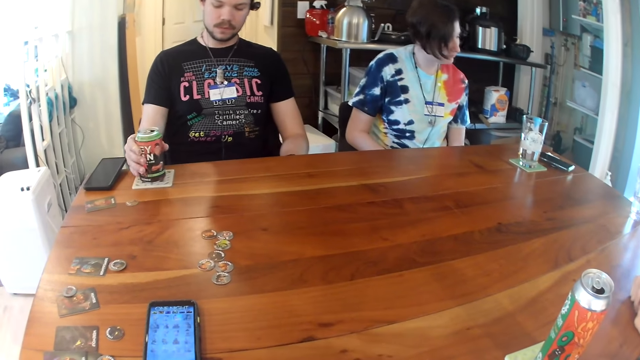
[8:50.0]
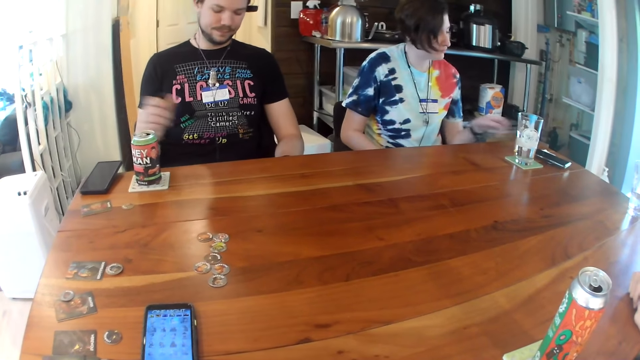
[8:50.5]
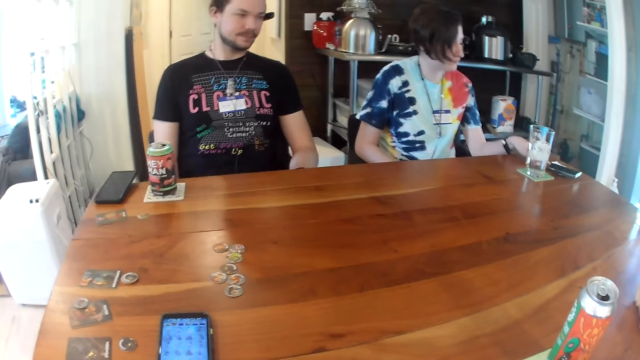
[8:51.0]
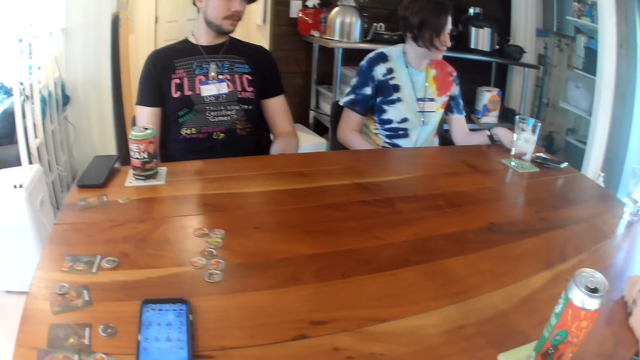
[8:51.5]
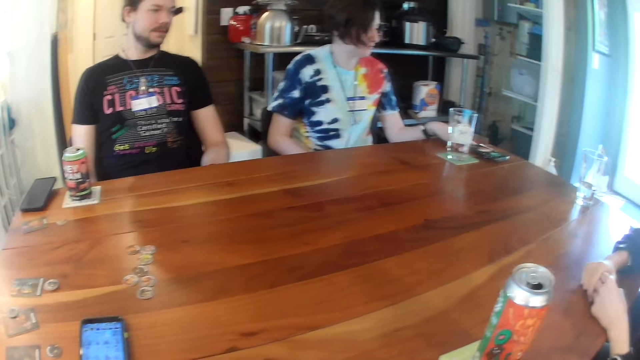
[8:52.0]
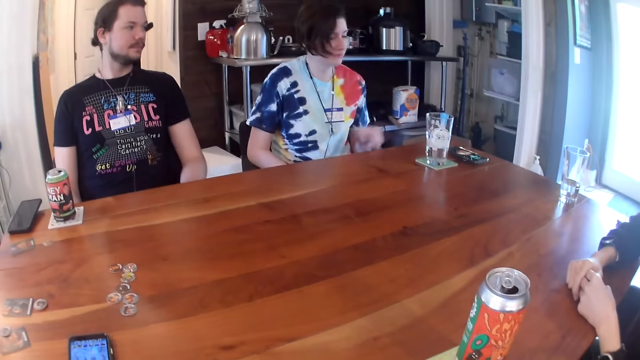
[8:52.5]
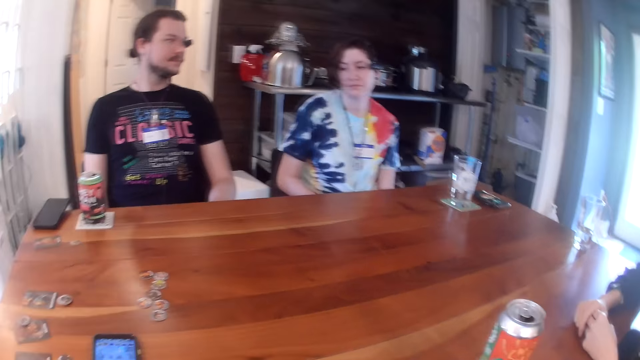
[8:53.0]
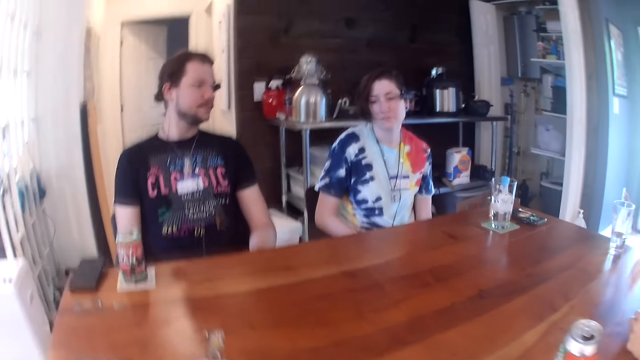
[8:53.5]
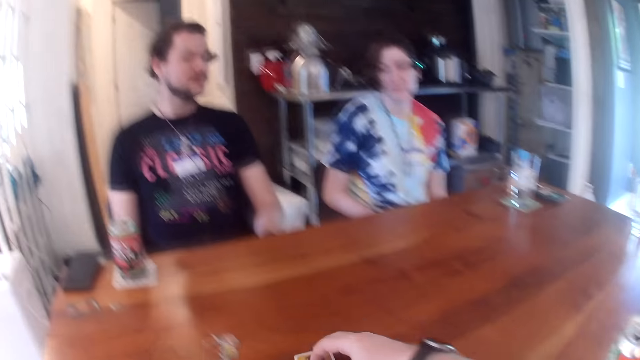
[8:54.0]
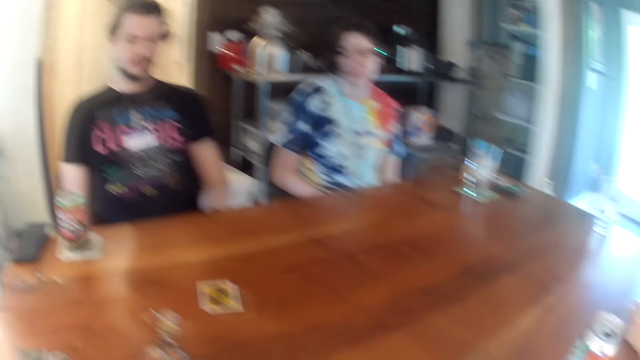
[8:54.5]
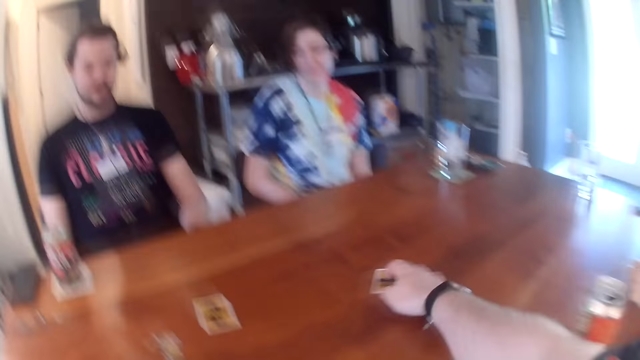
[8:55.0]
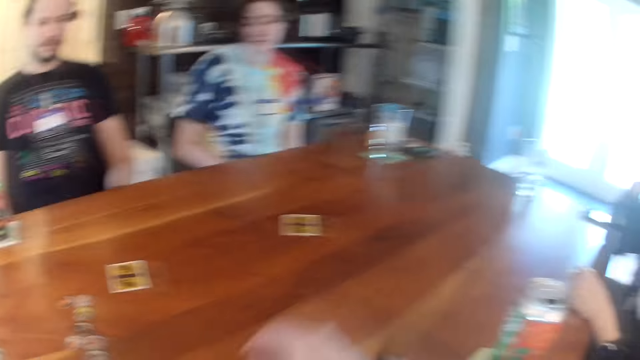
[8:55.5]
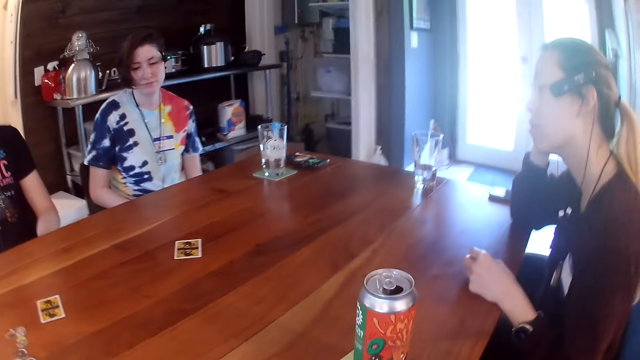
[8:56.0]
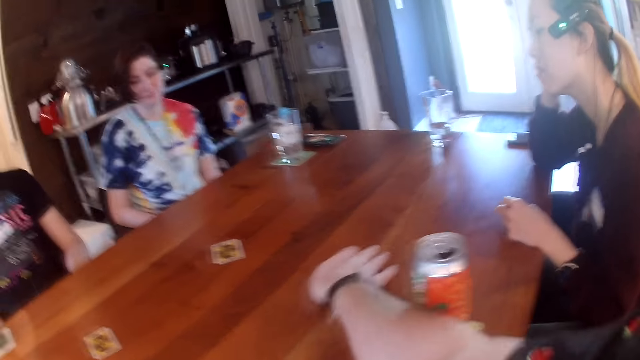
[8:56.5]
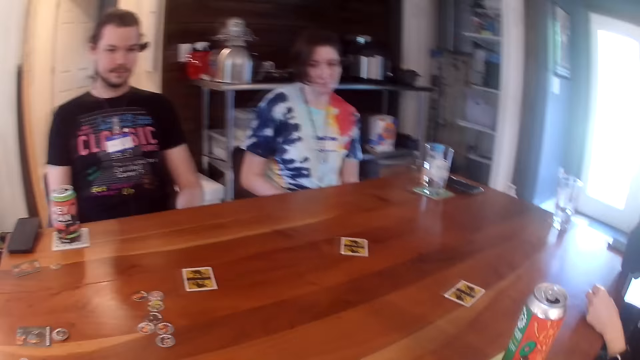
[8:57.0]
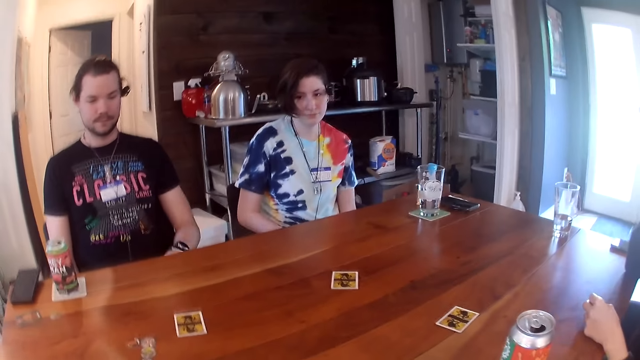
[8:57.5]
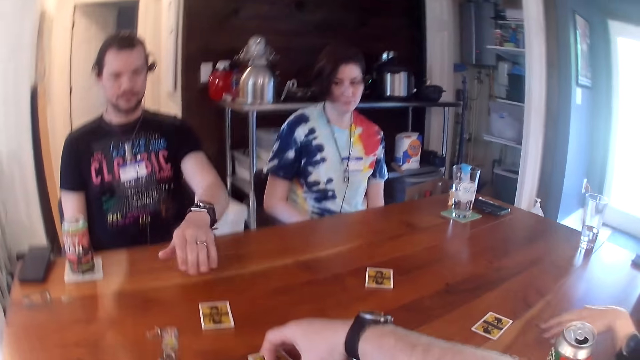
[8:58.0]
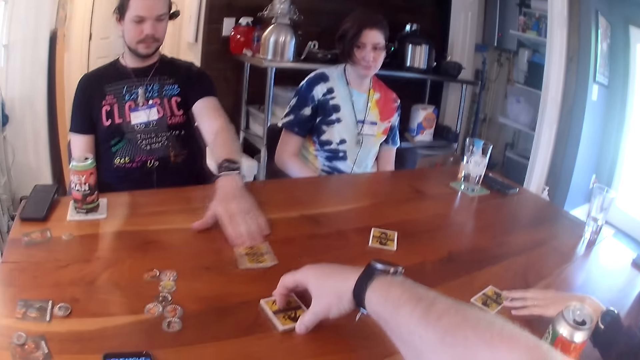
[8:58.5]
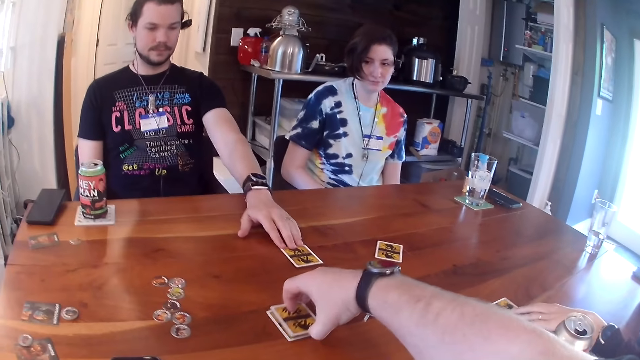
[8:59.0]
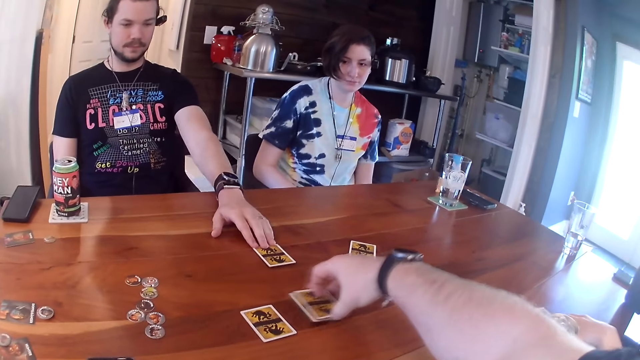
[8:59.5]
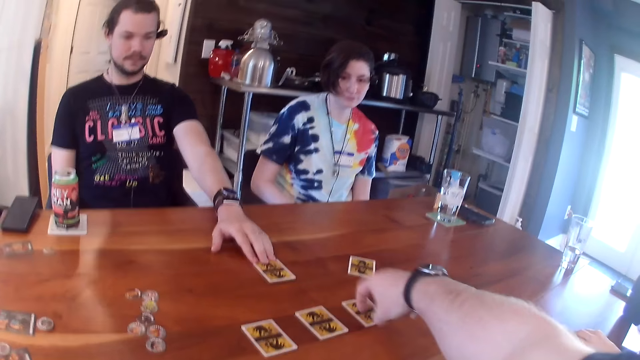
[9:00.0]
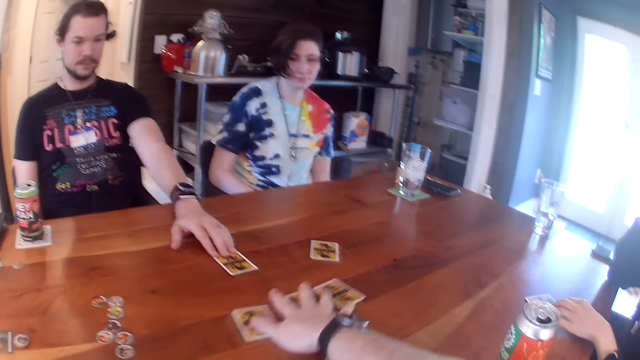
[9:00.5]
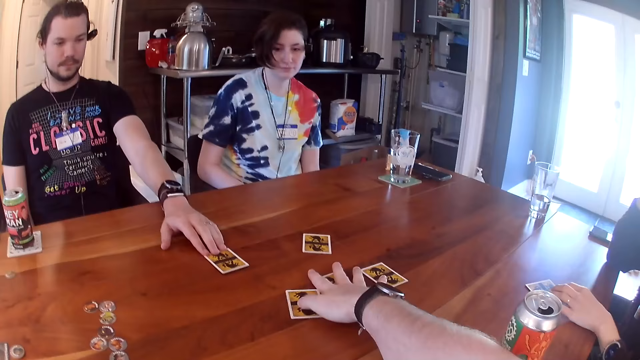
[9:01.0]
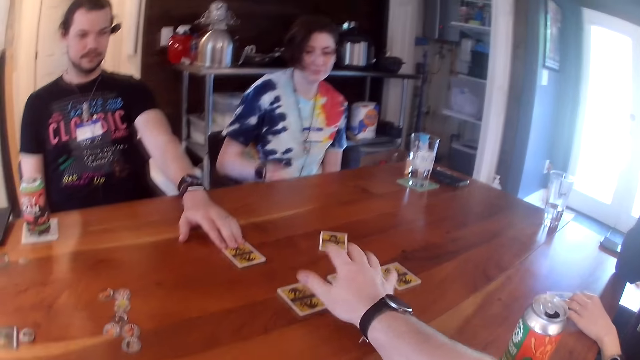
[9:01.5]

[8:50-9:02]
A man drops the can on the table. A woman touches a phone on the table with her left hand. The camera wearer moves a card on the table with his right hand repeatedly. He drops cards on the table with his right hand. The man moves the card with his left hand. Another woman moves the card with her left hand. The camera wearer takes cards from the card with his right hand. He drops a card on the table with his right hand. He does so again. He moves the cards with his right hand. The other woman moves the card with her right hand.

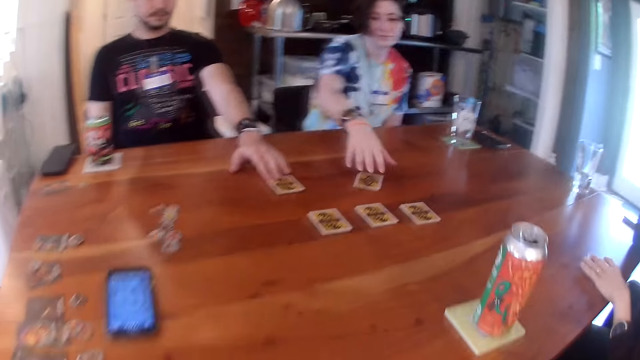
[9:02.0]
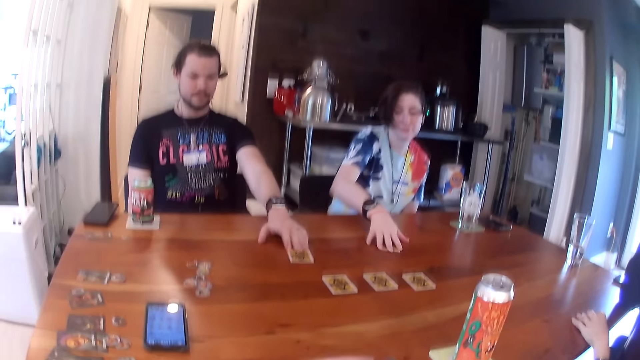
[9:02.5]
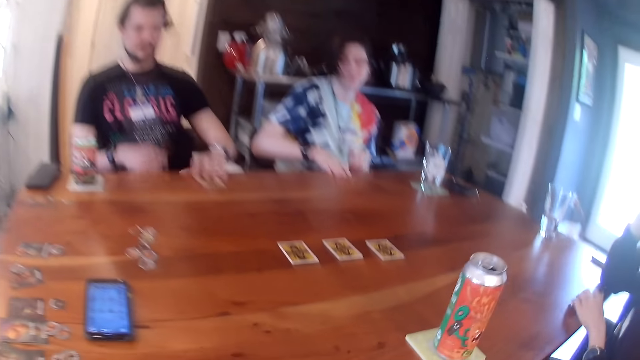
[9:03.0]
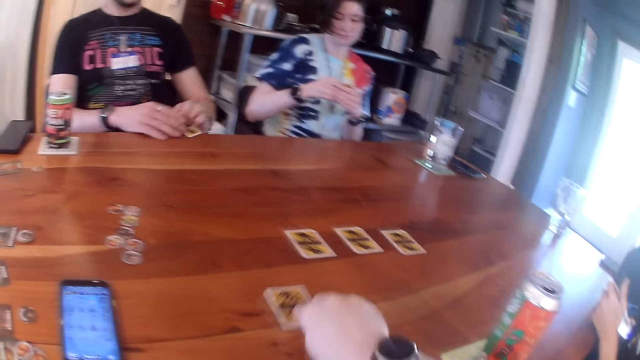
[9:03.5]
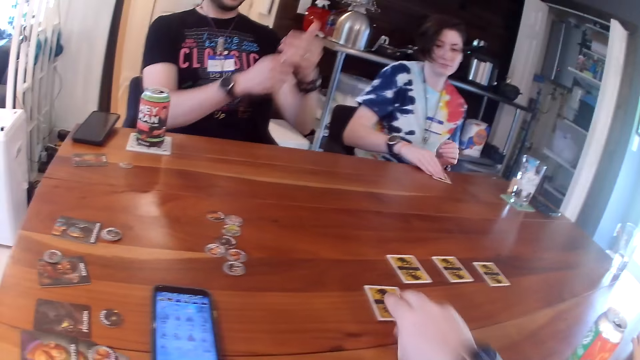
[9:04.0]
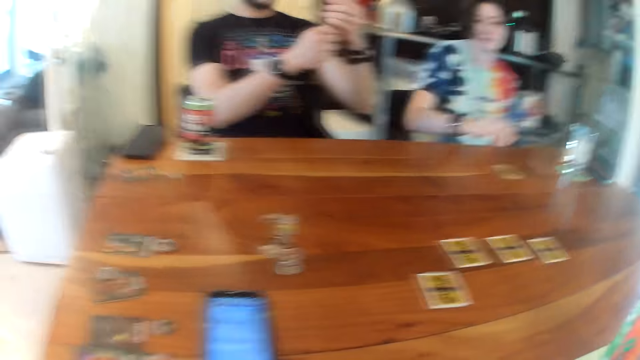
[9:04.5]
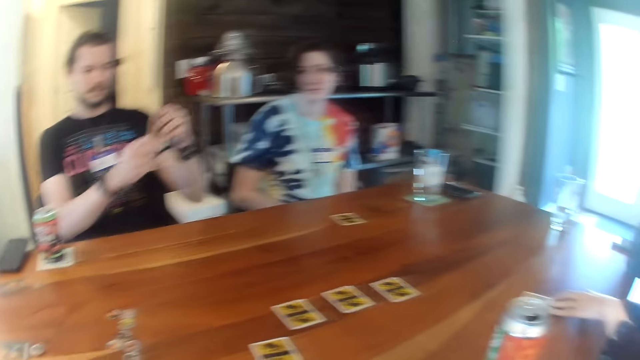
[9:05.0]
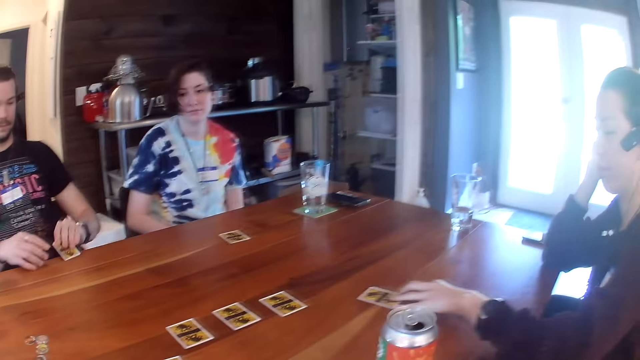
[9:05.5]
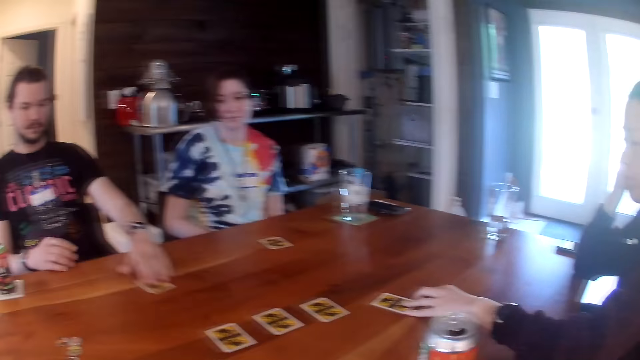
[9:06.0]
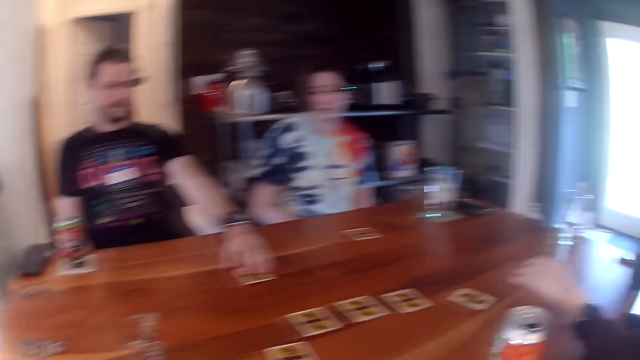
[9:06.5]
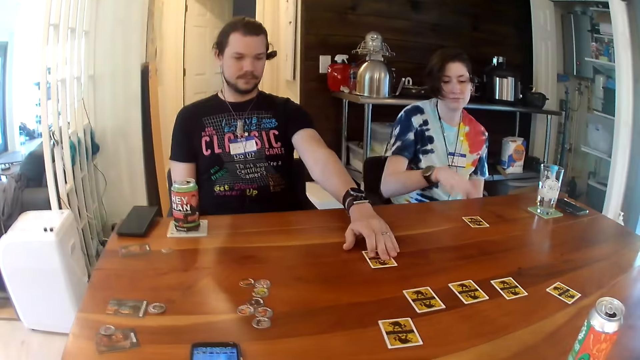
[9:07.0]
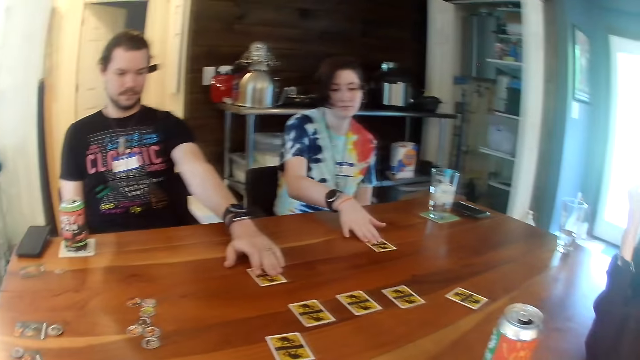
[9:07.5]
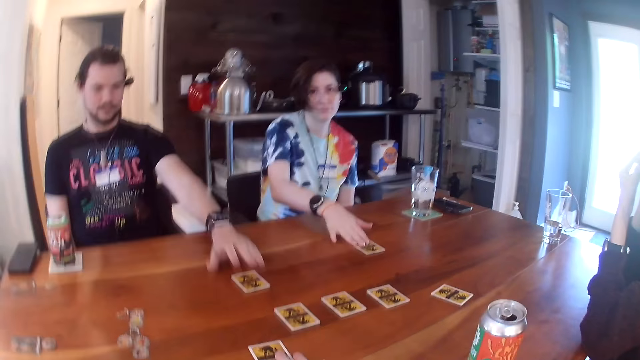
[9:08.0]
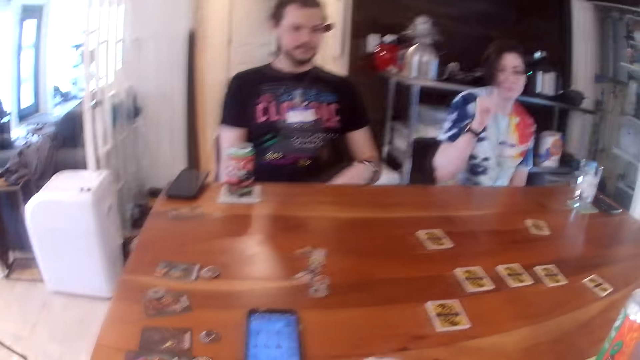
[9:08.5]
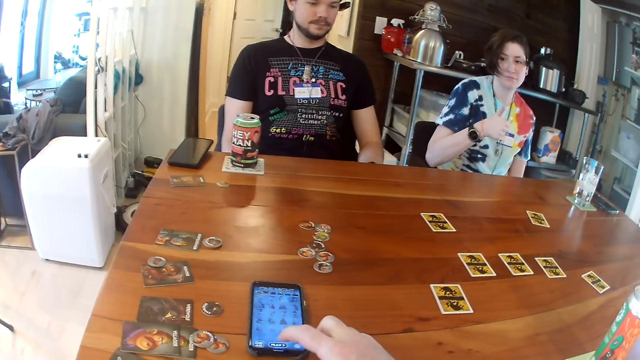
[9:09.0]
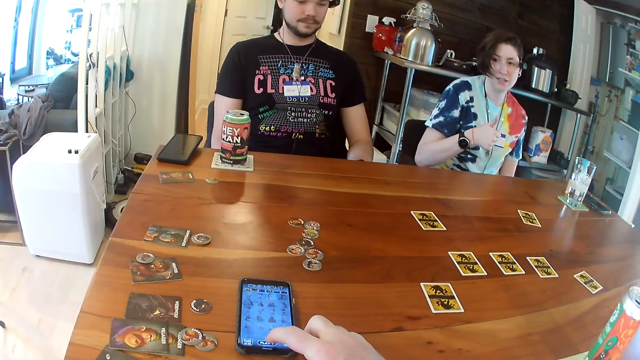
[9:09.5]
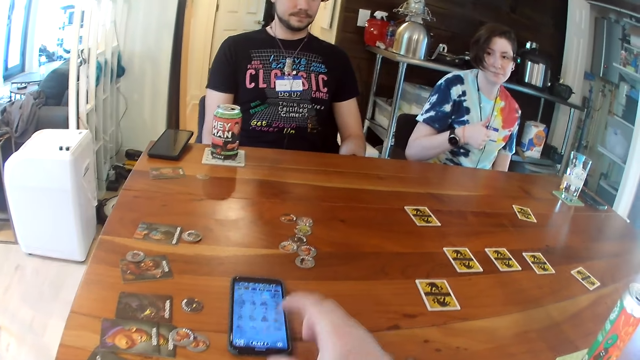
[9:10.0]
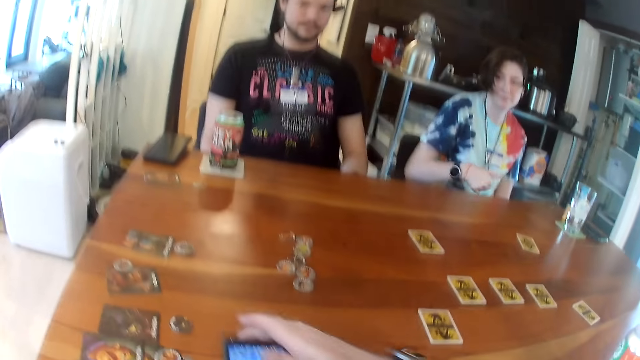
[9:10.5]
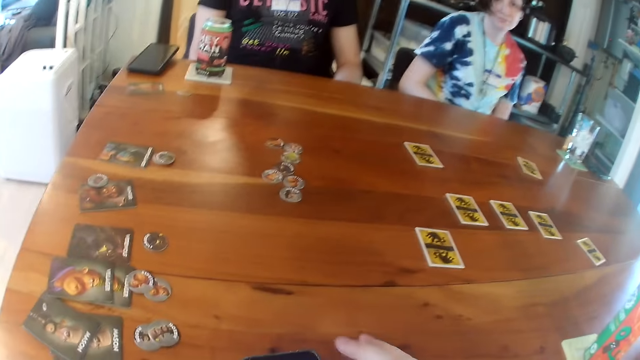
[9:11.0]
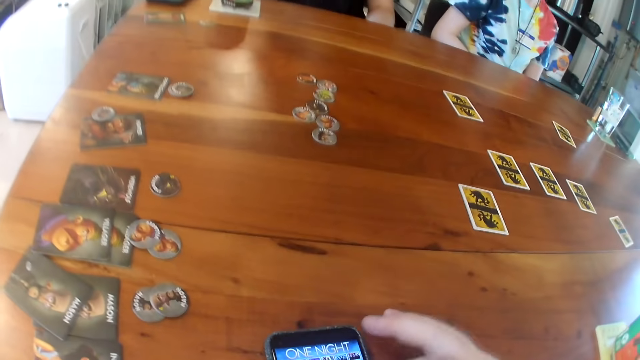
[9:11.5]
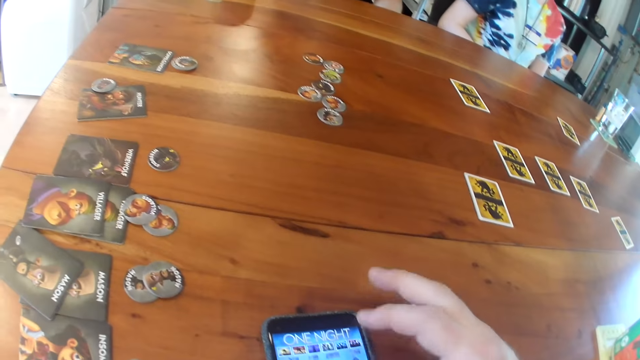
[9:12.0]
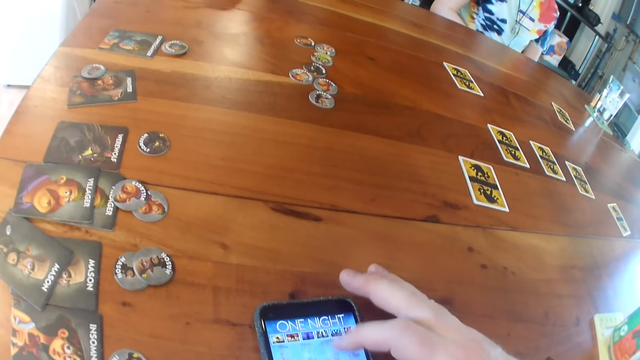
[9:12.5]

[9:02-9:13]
A woman moves the card with her right hand. A man moves the card with his right hand. Another woman takes the card from the table with her right hand. The first woman takes the card from the table with her right hand. The camera wearer moves a card with his right hand. The man takes the card from the table with his left hand. The first woman moves the card on the table with her right hand. The man moves the card on the table with his right hand. He does so again. The first woman moves the card on the table with her right hand. The other woman touches her face with her right hand. The camera wearer operates the phone with his right hand. He scrolls through the phone. He moves the phone with his right hand. He operates the phone with his right hand.
